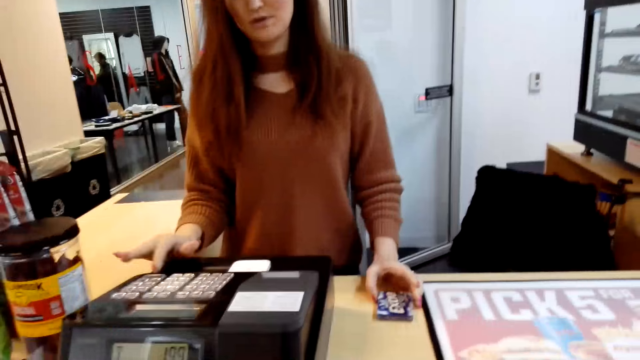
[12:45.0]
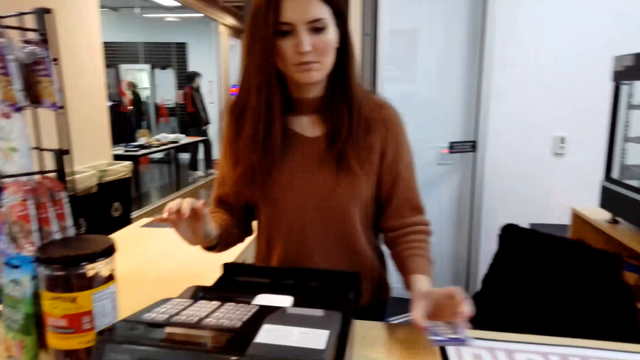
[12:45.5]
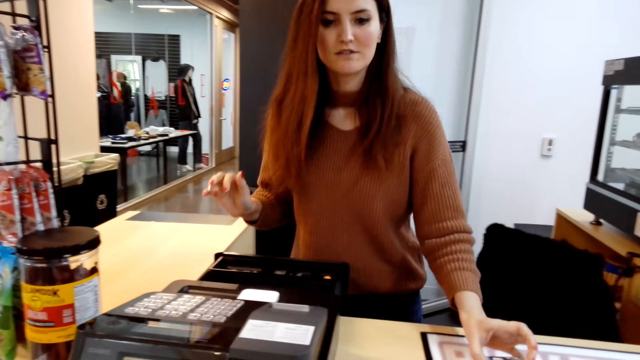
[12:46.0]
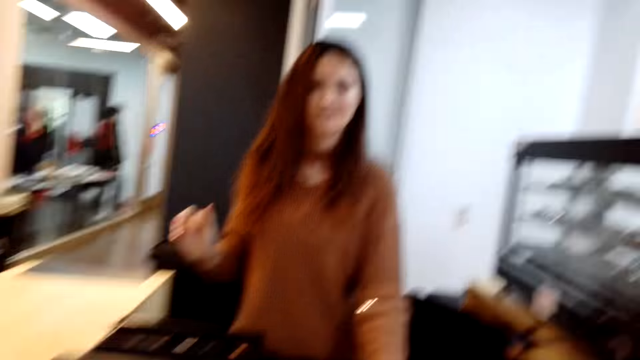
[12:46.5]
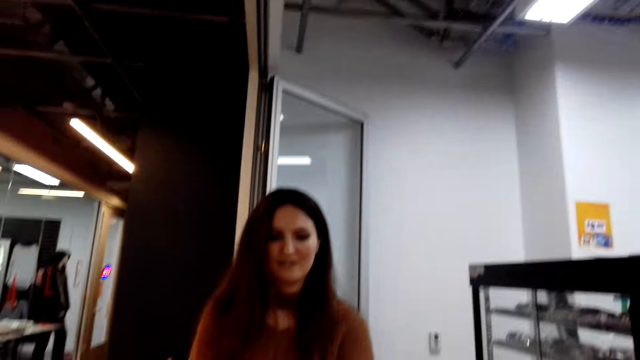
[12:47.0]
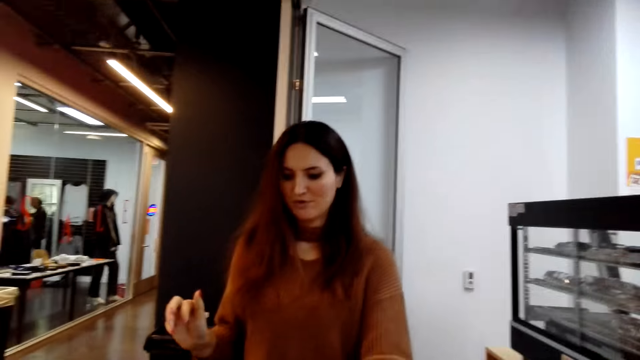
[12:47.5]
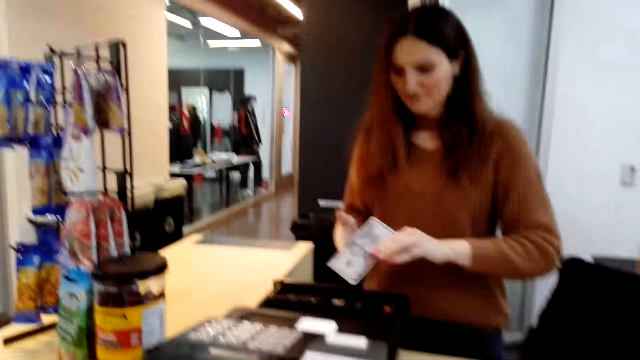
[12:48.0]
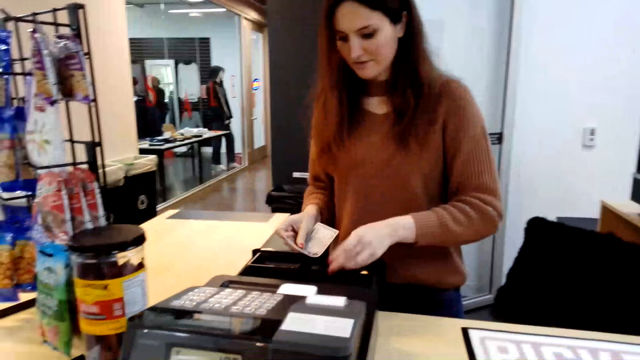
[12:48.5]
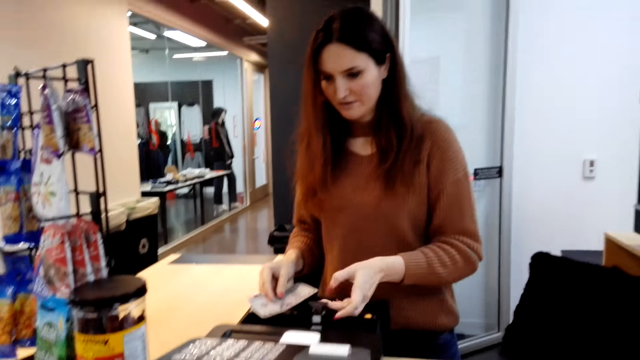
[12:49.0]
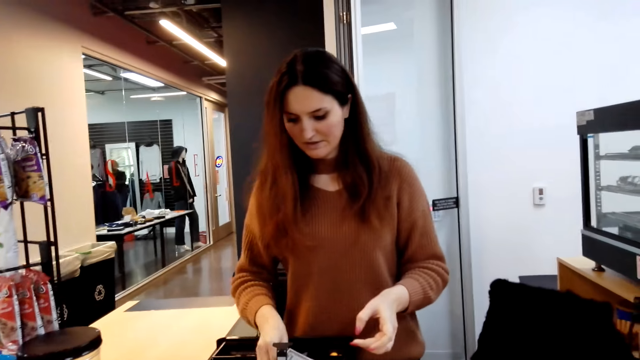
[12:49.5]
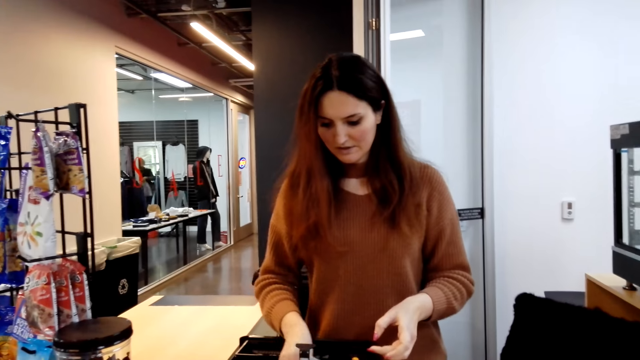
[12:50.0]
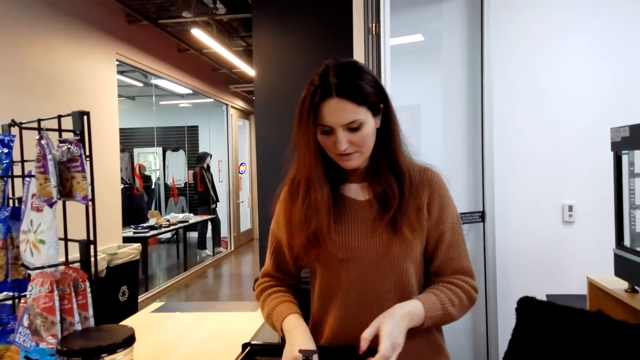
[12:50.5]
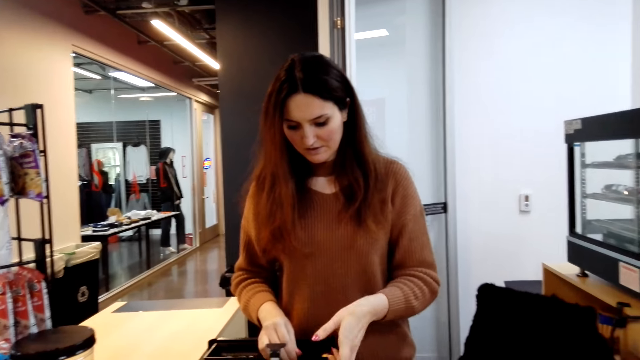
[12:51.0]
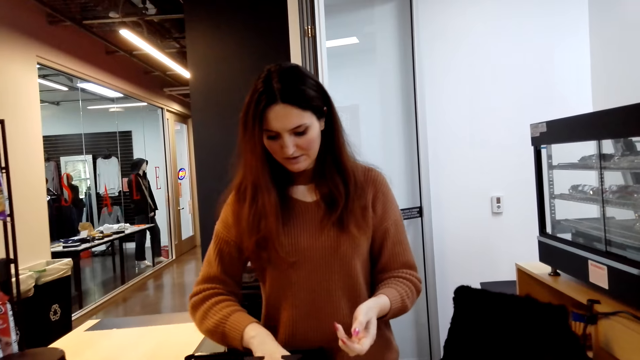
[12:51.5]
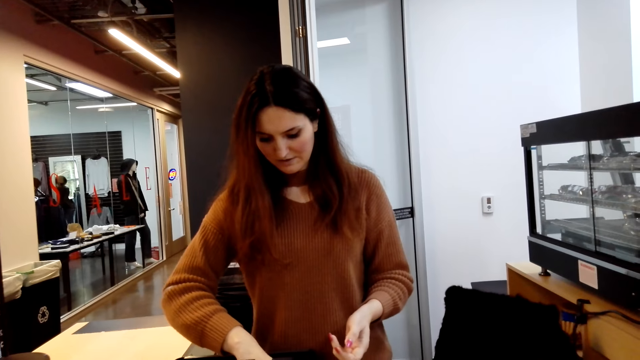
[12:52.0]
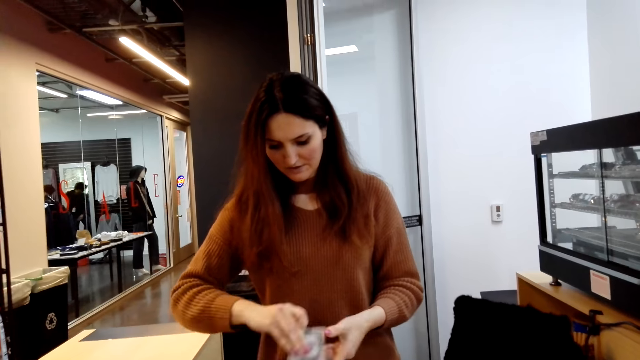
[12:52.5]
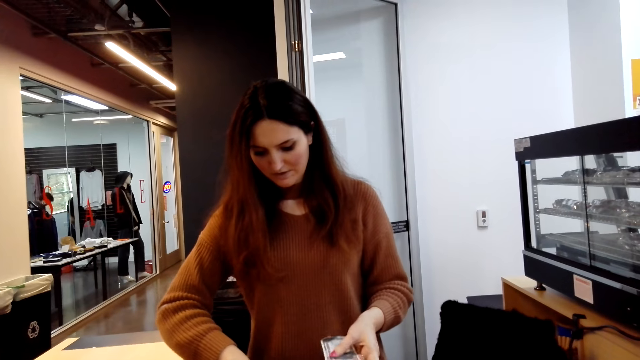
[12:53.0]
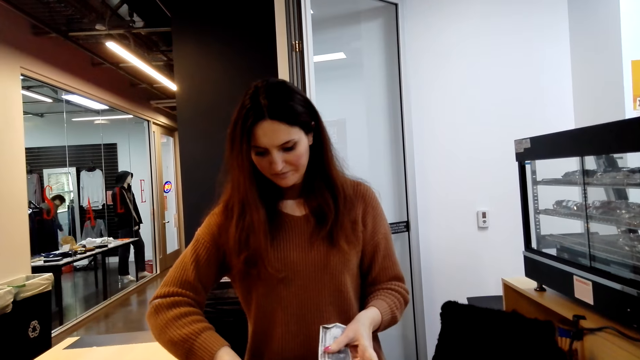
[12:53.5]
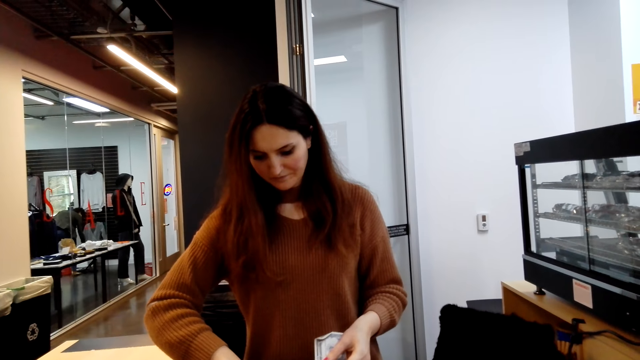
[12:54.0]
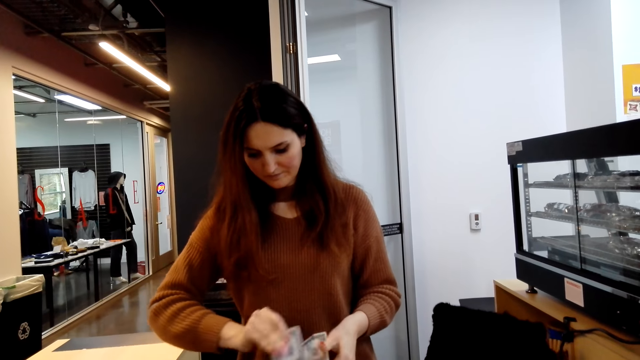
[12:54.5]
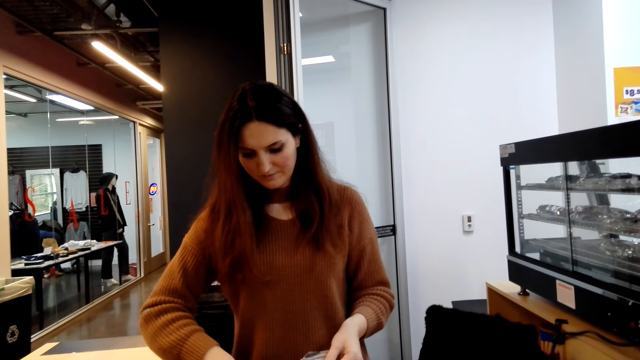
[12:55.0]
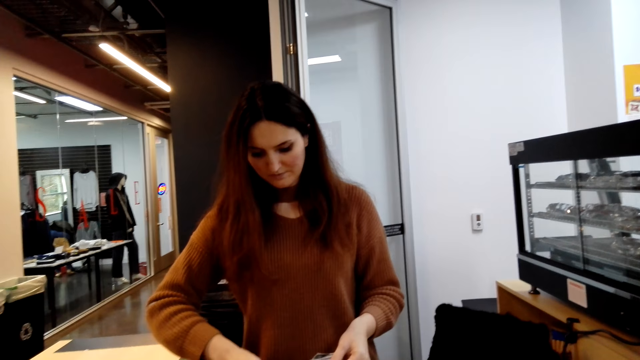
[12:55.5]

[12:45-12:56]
The woman cashier places the product on the counter top. The cashier picks cash from the camera wearer, places the cash to the cash drawer and counts out cash from the cash drawer.

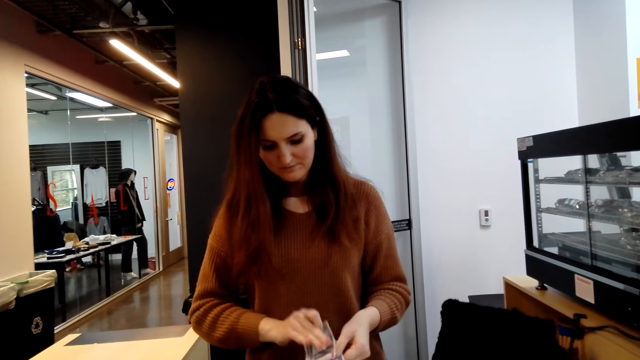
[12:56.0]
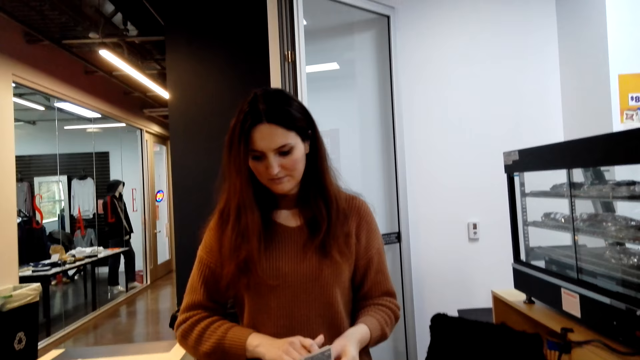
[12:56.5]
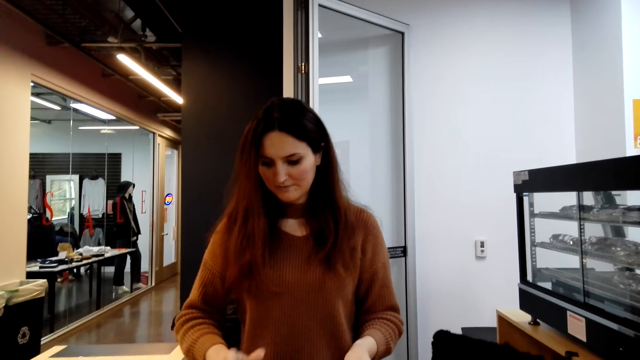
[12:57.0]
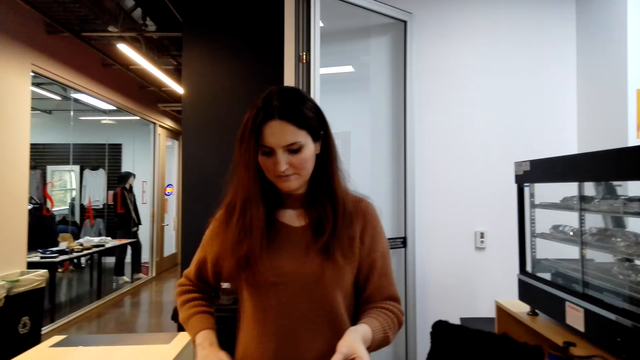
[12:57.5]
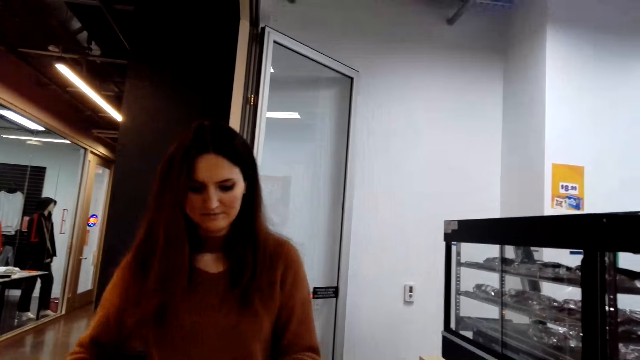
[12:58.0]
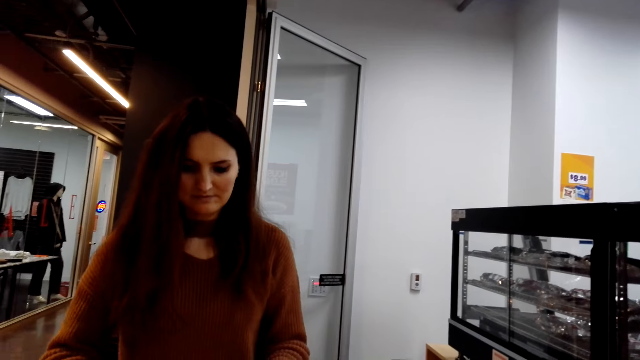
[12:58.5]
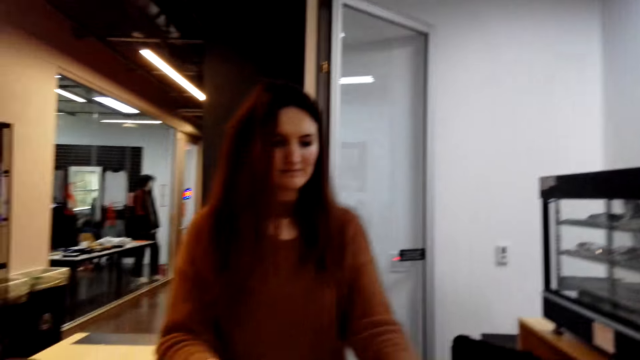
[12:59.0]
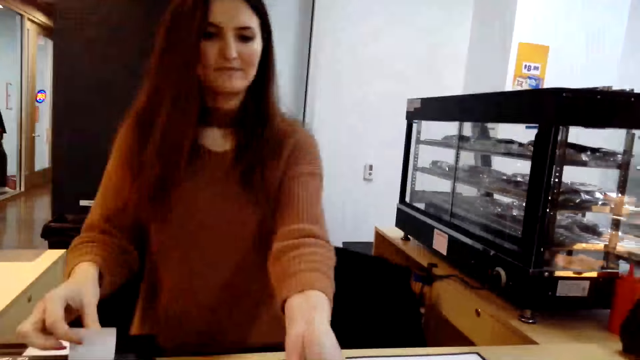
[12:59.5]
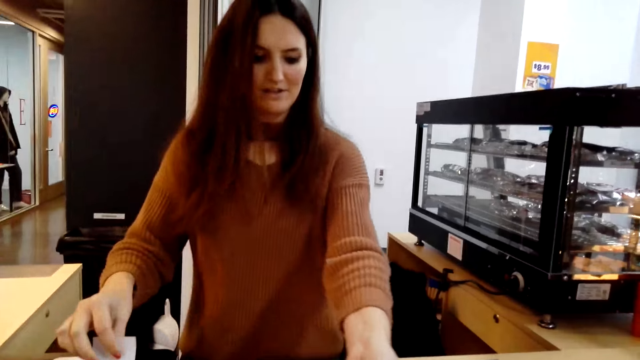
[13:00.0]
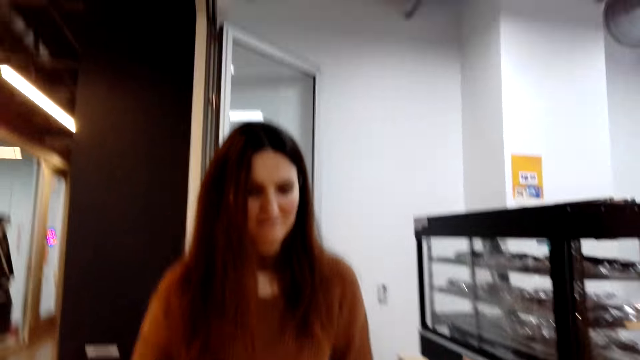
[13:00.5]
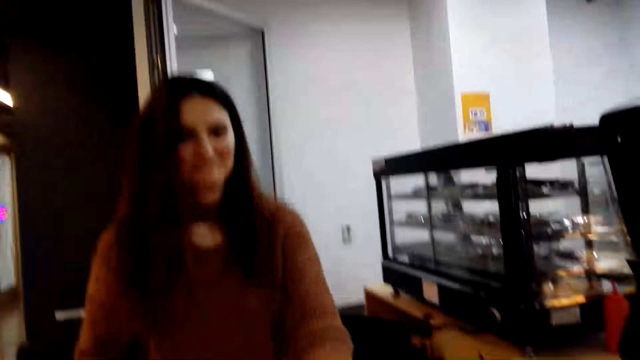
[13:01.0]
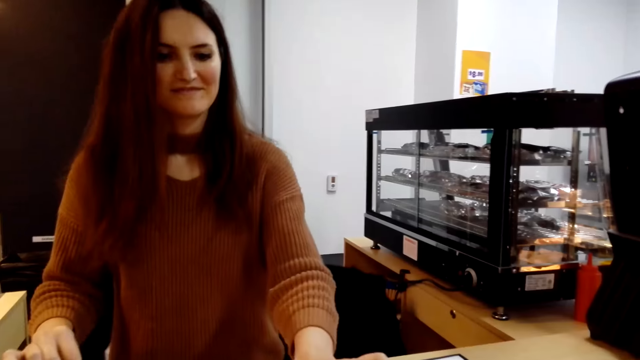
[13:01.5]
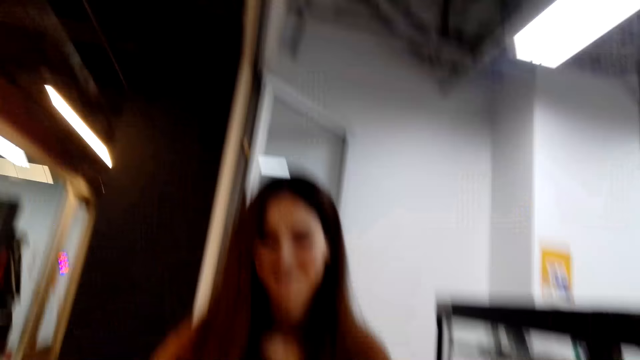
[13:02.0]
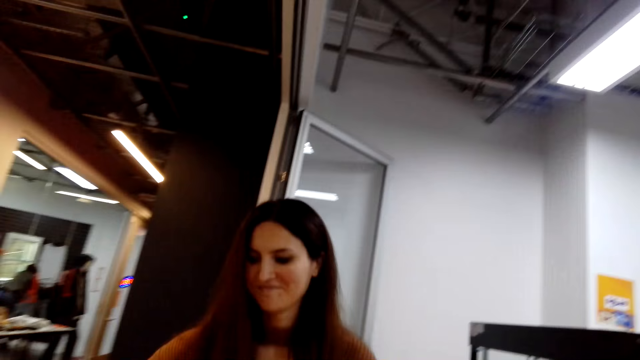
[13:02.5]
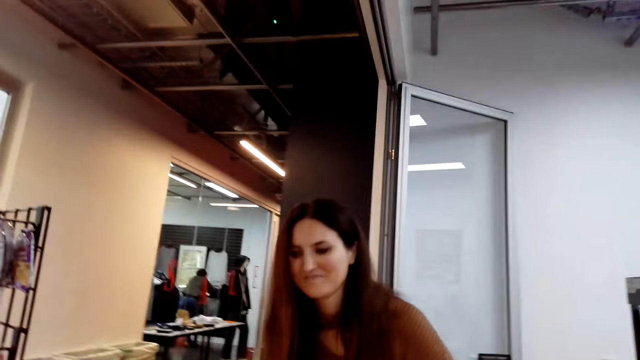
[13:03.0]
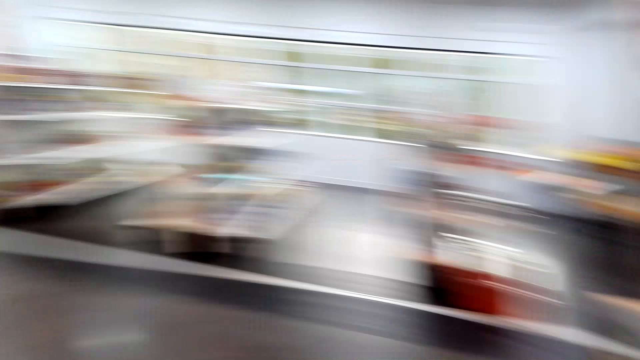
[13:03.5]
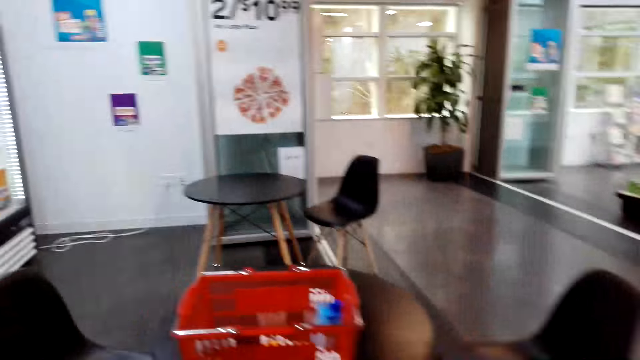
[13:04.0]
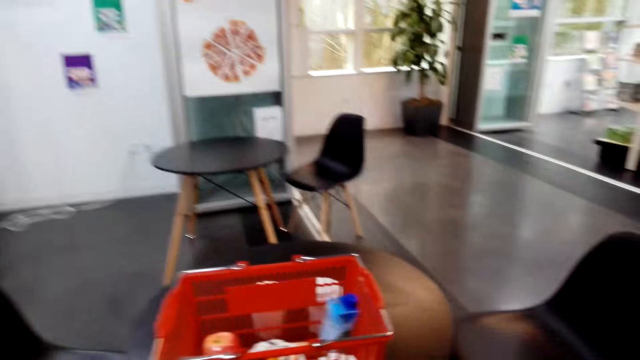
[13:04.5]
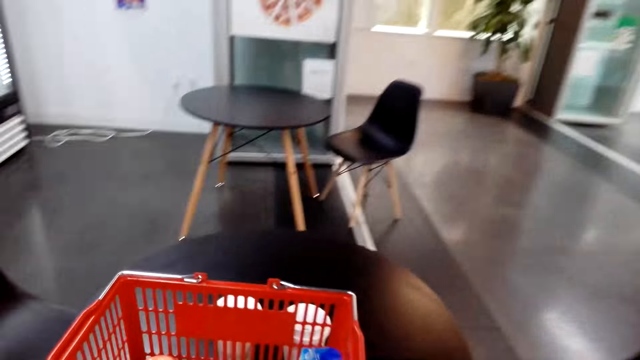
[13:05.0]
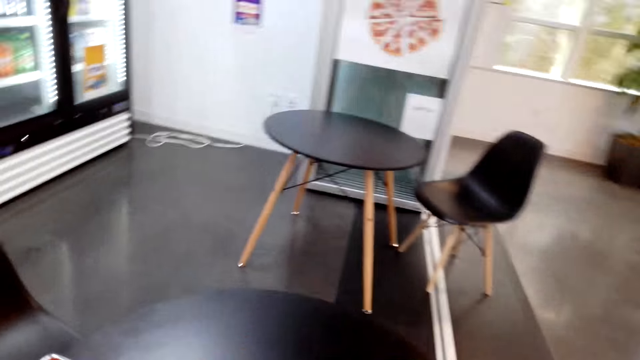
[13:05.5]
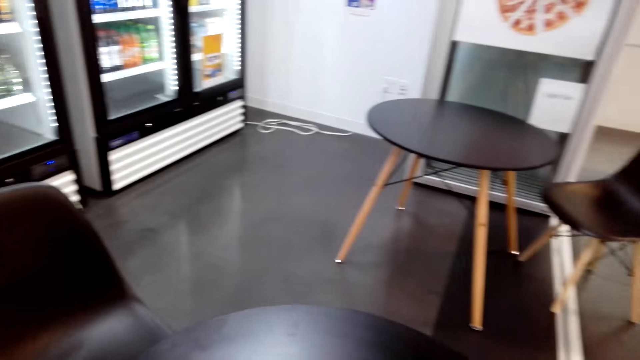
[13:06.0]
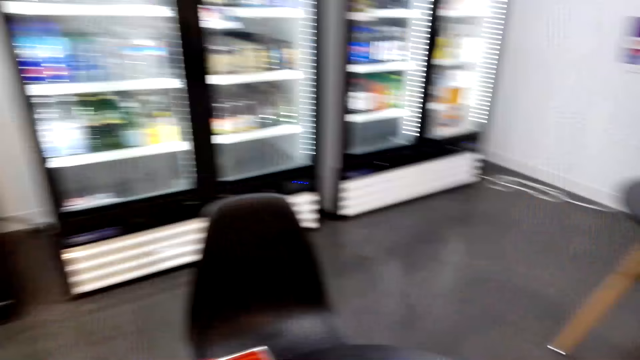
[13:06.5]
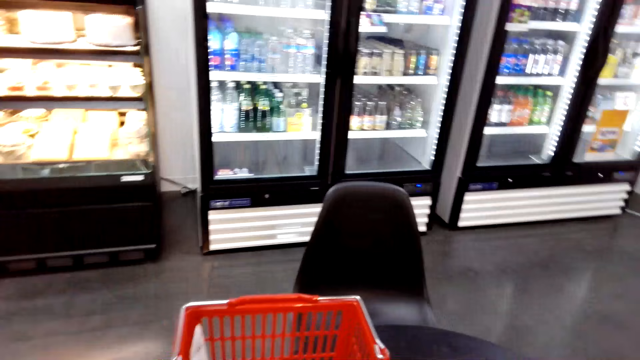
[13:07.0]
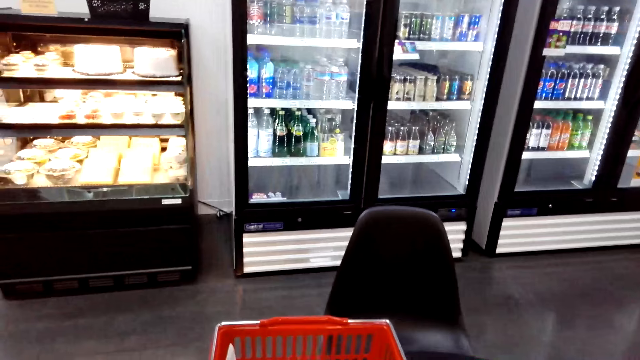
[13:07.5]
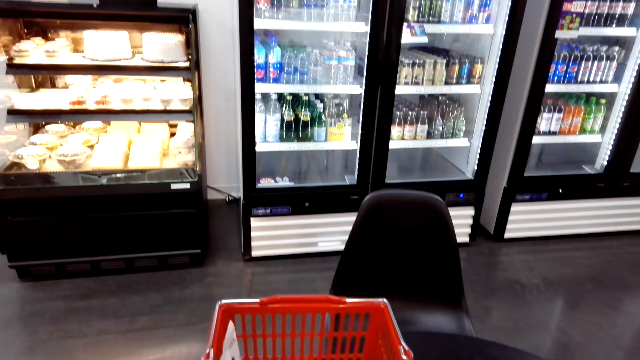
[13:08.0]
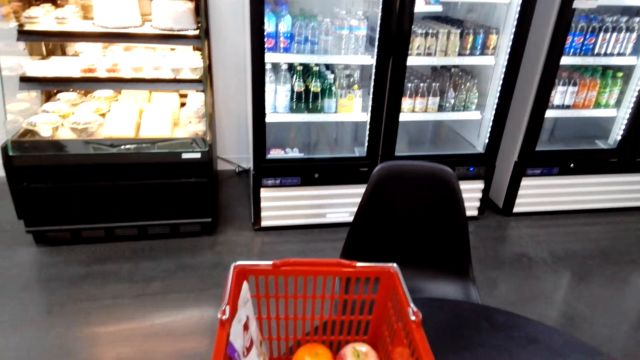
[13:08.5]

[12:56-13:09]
The woman cashier gives cash change to the camera wearer and plucks out a receipt. The camera wearer walks towards the table.
